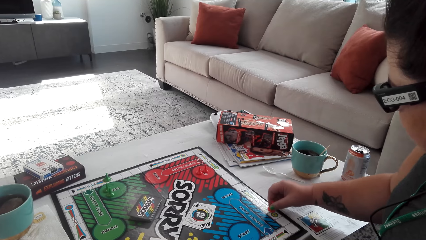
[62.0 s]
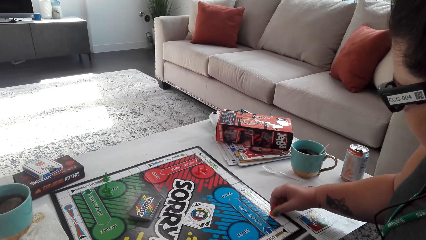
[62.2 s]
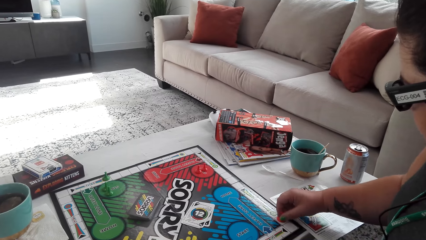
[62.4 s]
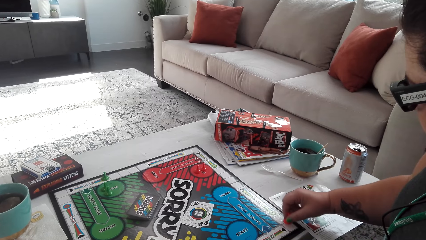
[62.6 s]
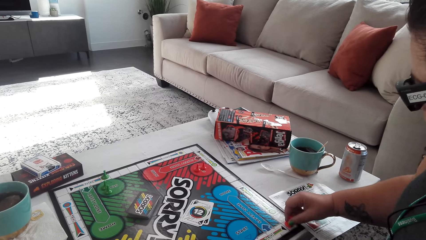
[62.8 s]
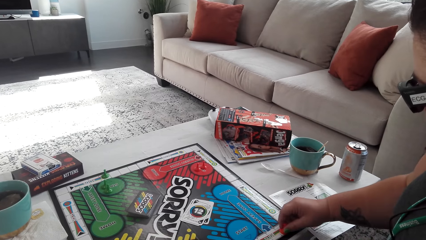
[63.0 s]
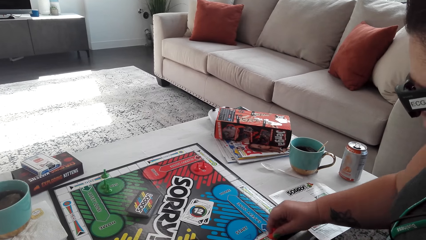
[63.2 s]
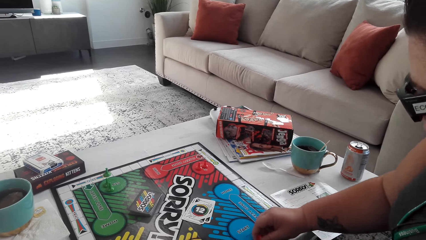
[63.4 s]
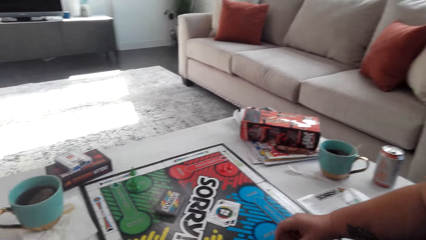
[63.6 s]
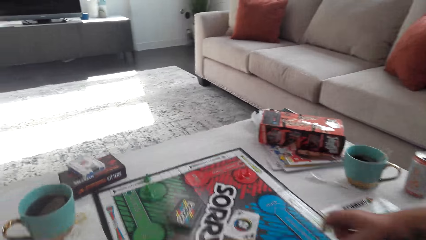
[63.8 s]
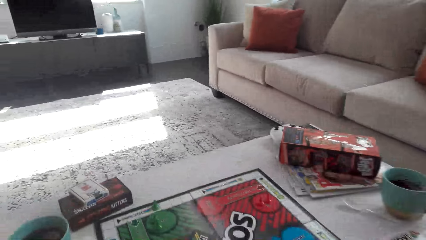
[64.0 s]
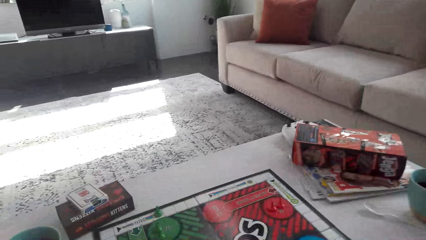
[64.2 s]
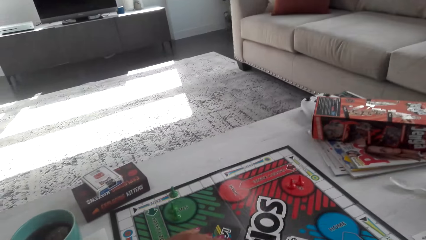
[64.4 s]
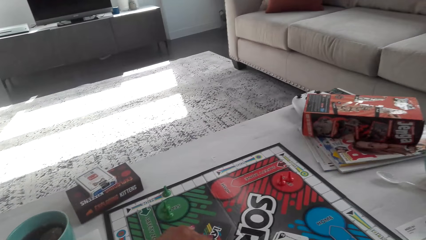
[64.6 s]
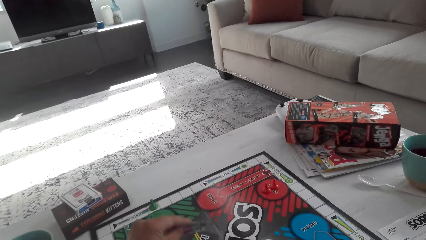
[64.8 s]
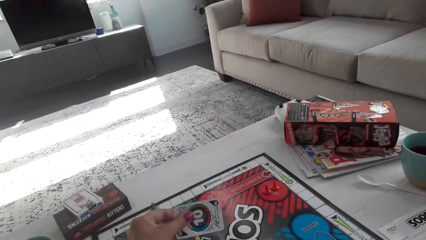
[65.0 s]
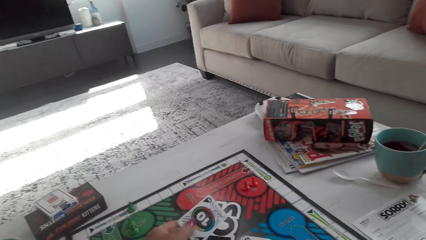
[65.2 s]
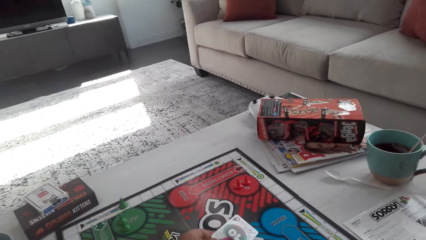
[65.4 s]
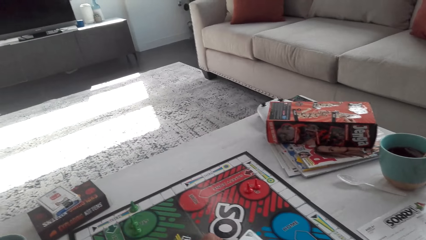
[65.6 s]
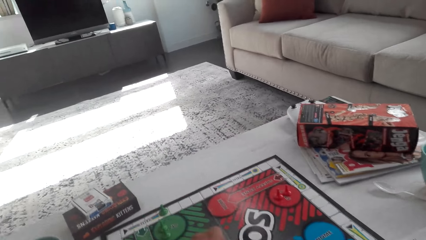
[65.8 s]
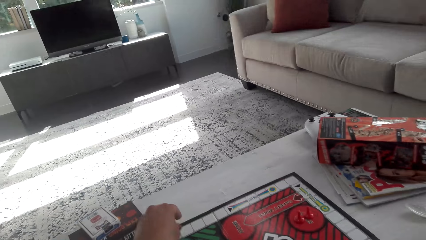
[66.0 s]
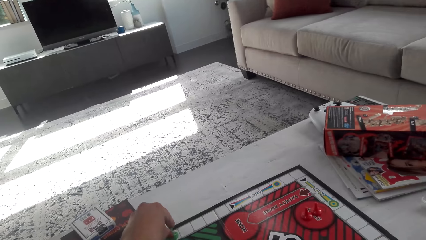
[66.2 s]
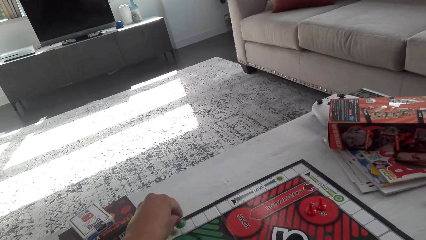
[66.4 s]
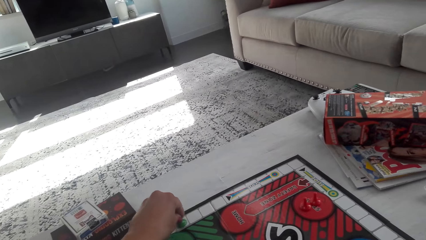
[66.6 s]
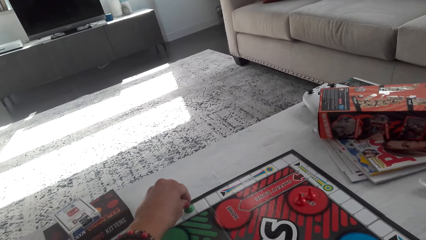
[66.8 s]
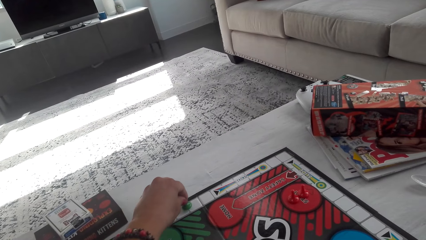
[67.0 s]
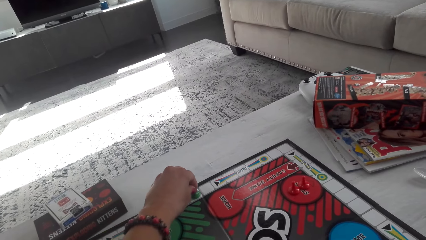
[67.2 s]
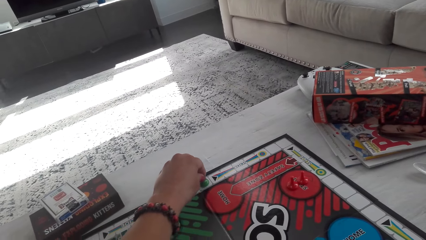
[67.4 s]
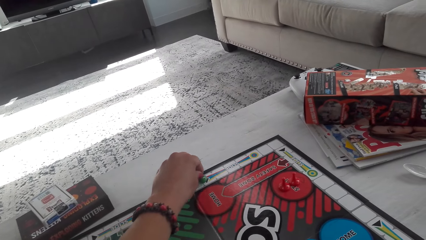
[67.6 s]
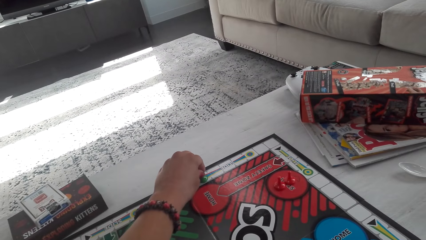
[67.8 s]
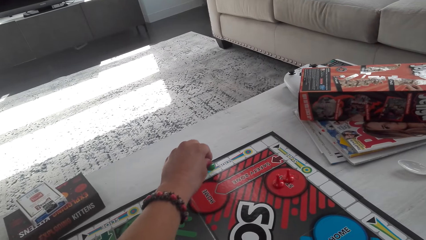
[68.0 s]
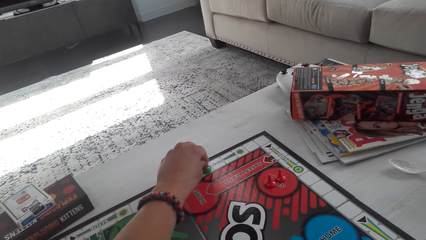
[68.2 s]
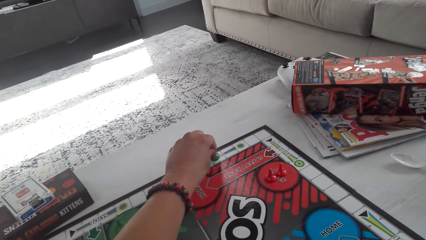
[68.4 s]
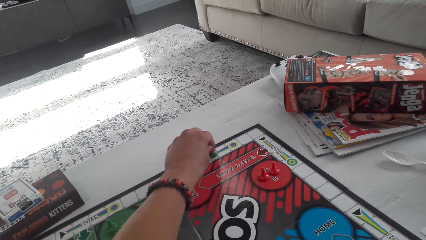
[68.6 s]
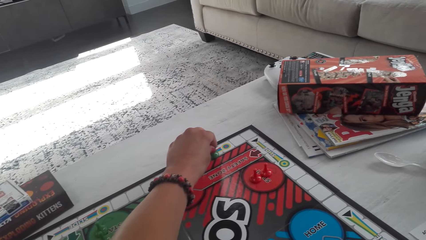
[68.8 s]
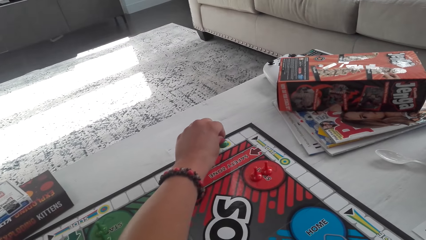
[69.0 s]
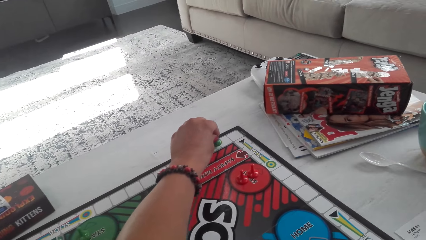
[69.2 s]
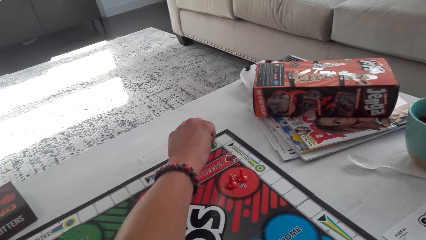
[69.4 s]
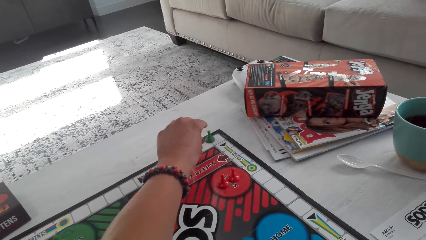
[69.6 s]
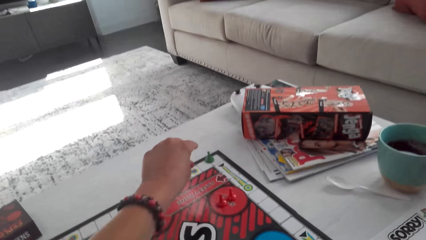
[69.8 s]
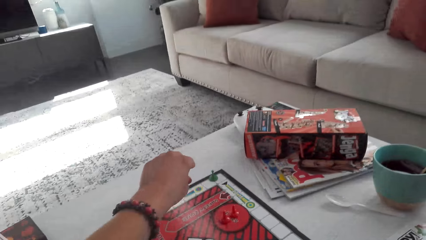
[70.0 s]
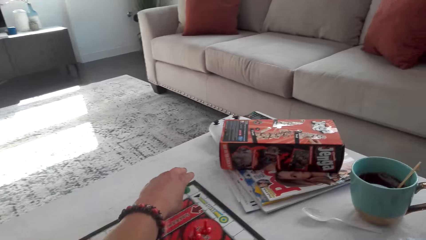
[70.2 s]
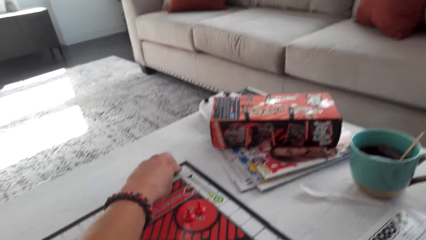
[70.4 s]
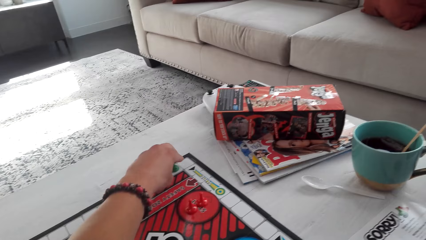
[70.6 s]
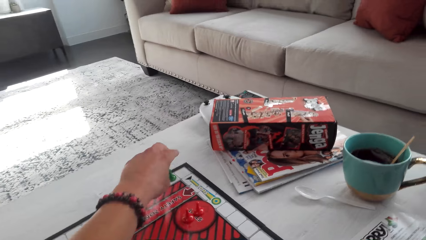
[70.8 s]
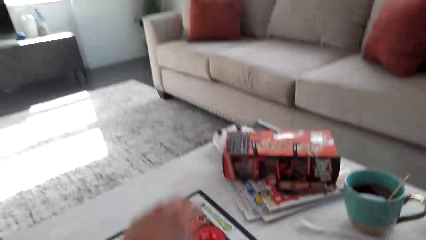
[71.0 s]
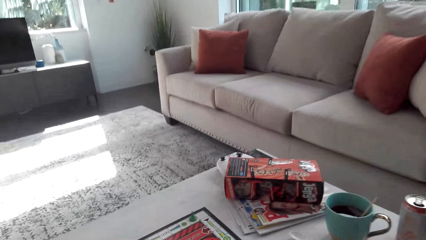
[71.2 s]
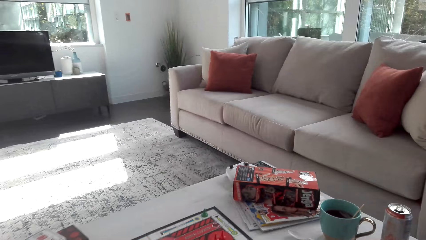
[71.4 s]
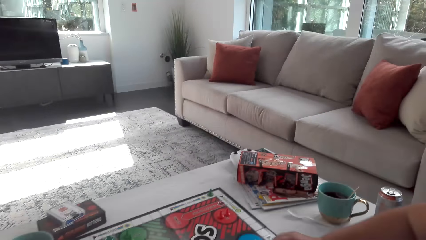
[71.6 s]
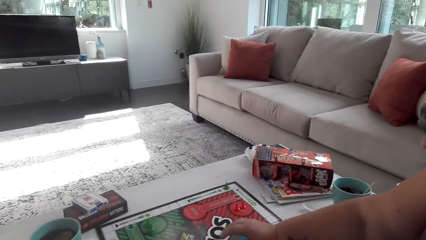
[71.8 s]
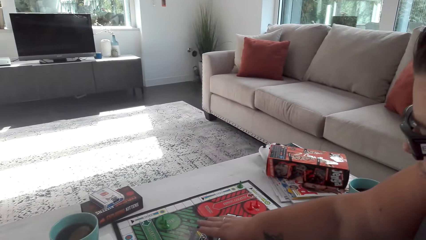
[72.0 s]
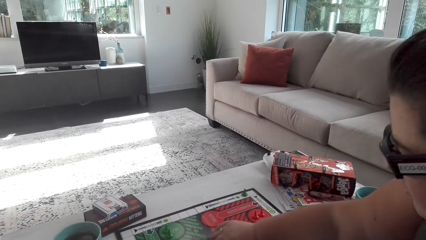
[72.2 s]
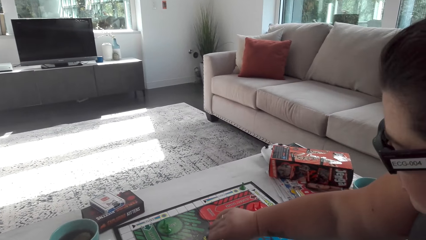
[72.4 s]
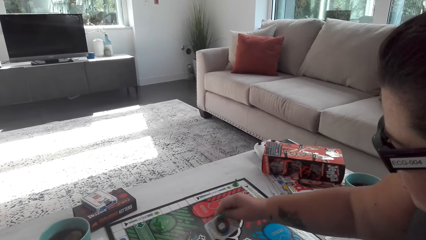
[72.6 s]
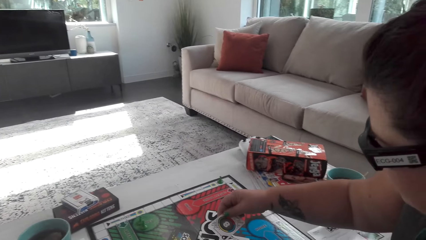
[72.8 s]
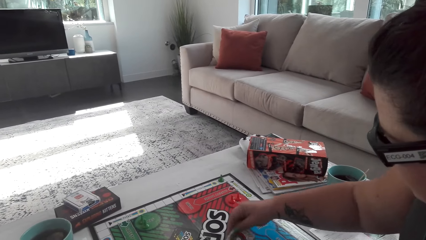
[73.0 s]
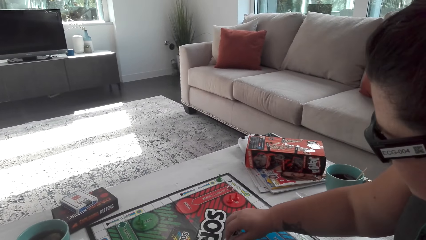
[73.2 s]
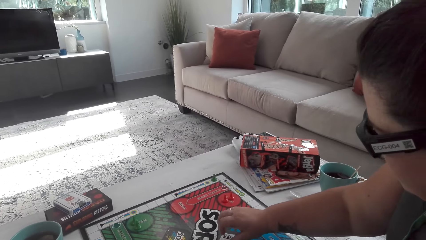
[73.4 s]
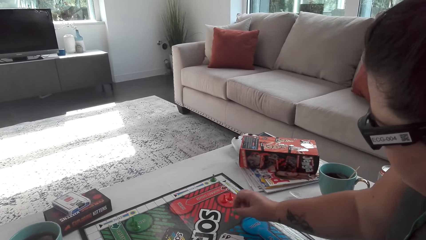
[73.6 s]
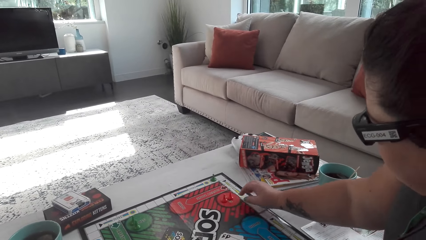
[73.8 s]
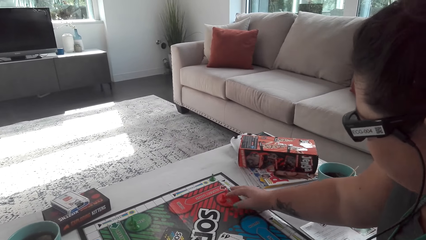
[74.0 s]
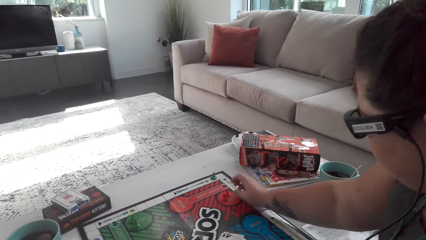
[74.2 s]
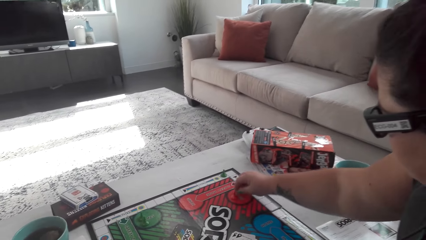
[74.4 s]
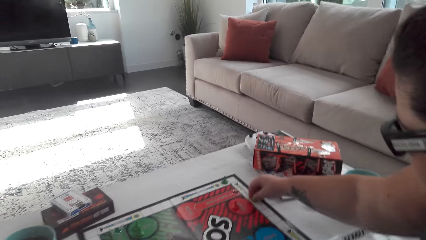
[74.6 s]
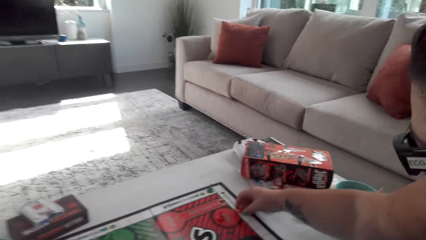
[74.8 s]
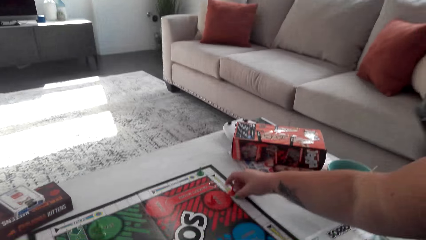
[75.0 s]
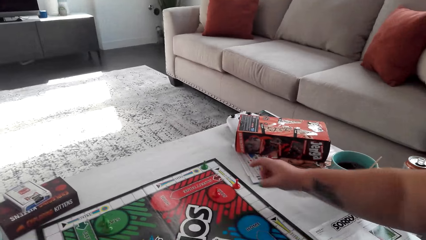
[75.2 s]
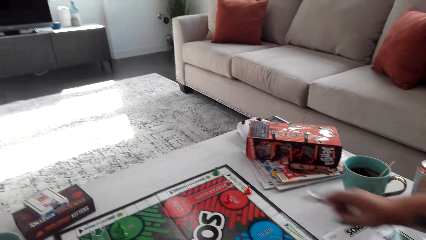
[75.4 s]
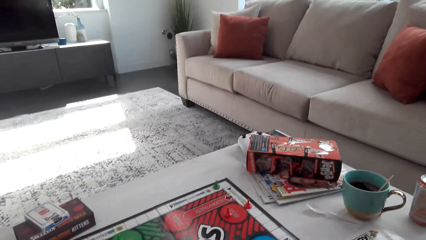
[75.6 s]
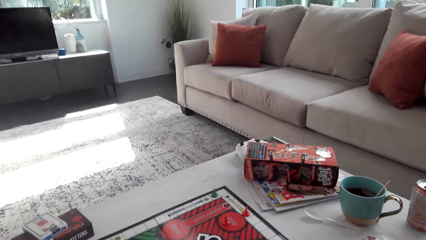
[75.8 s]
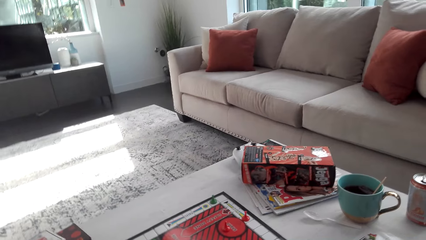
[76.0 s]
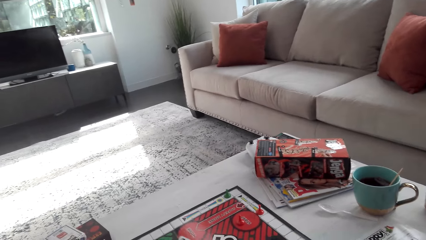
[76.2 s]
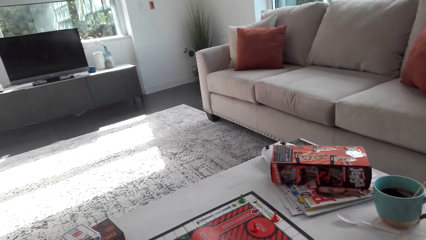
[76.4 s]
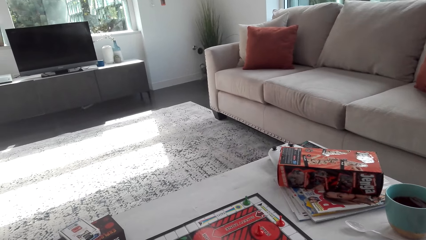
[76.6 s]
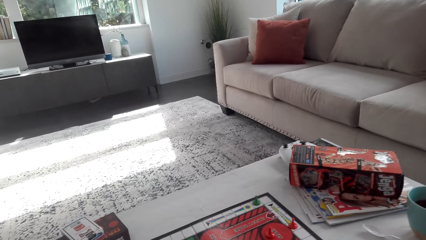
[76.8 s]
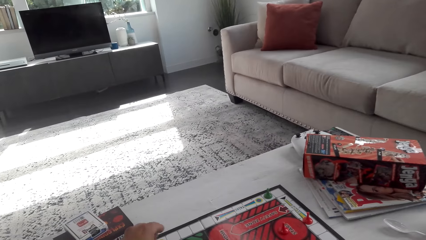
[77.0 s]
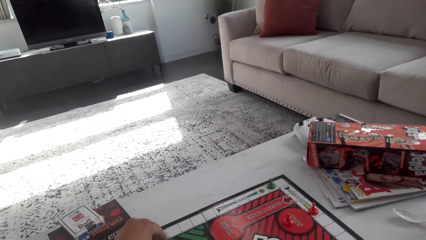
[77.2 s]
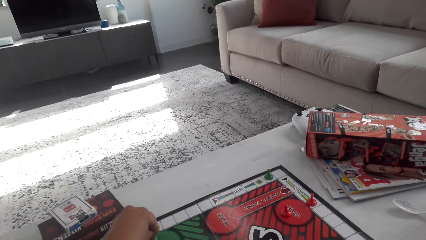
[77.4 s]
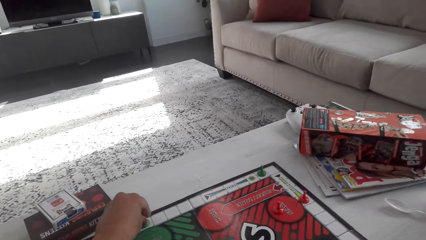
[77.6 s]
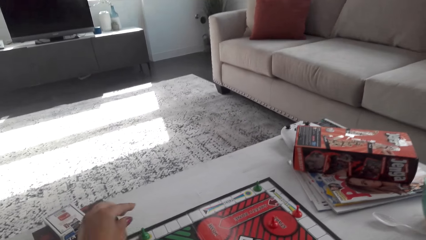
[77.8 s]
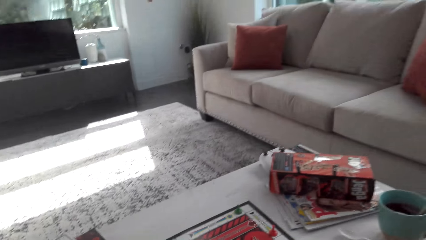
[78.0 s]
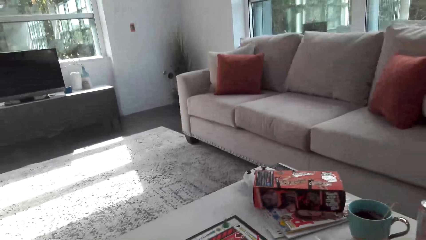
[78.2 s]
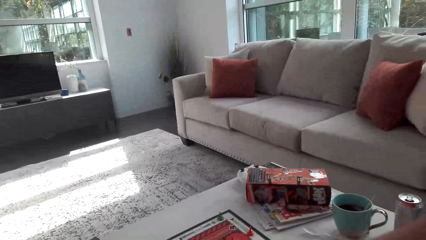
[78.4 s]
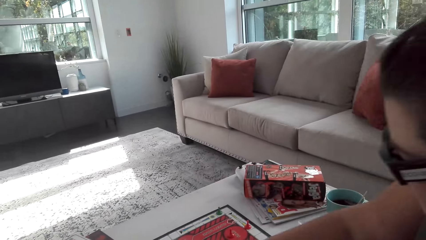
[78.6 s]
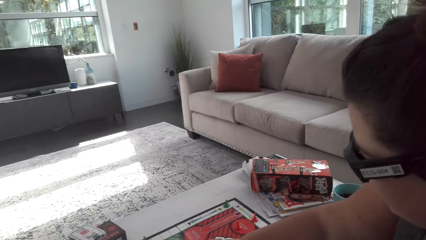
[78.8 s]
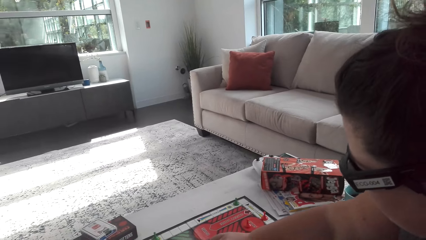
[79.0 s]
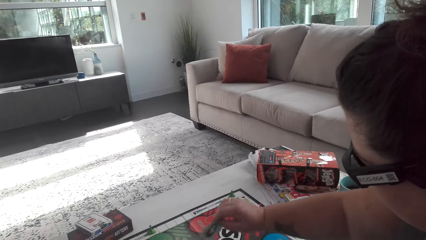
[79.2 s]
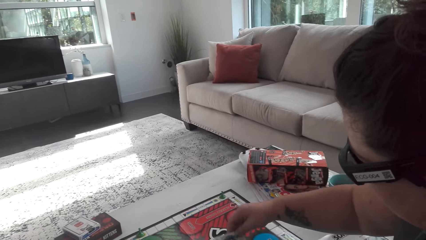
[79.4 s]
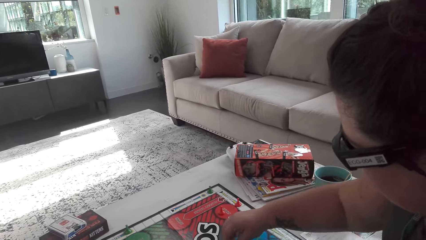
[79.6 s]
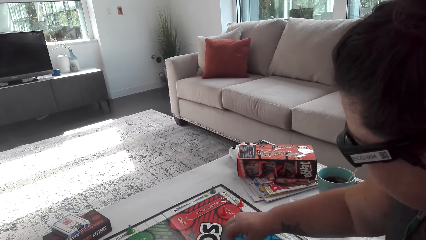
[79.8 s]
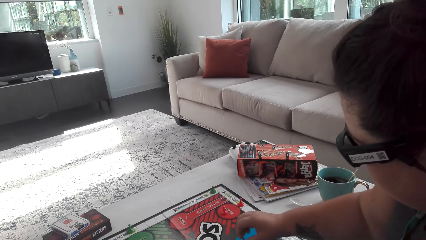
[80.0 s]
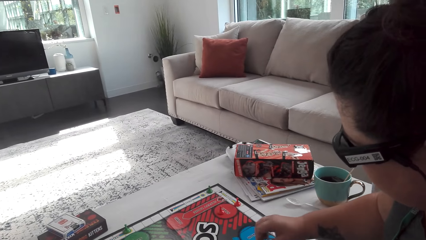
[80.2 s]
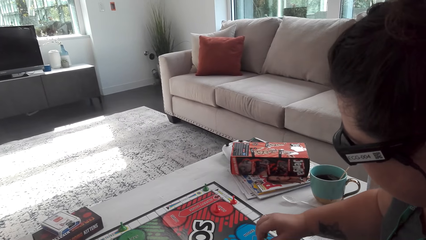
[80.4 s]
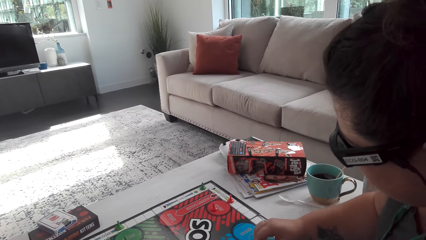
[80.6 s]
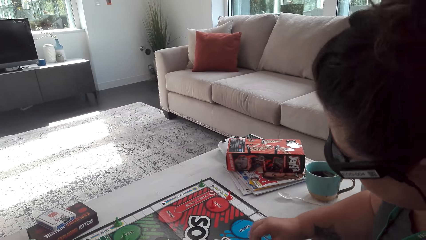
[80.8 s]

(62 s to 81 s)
The camera wearer picks up the sorry game card and drops the card. They pick up a pawn and tap the pawn on the board. A woman picks up the sorry game card and drops the card. The camera wearer moves the pawns on the board. The woman moves the pawn. The camera wearer moves the pawn. The woman picks up a sorry game card from the table.
